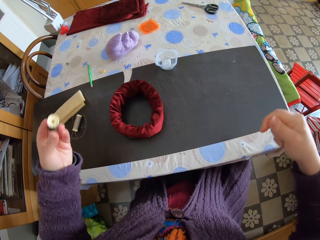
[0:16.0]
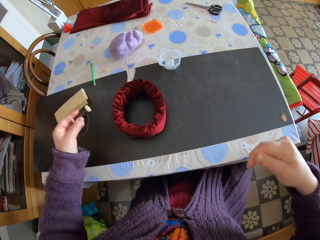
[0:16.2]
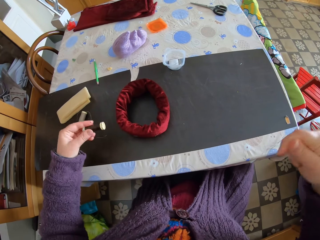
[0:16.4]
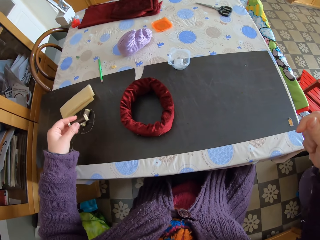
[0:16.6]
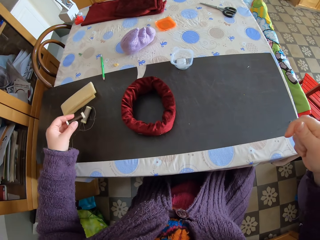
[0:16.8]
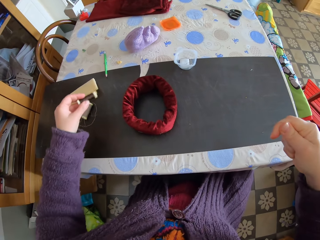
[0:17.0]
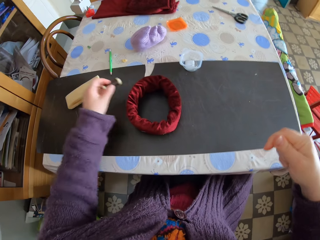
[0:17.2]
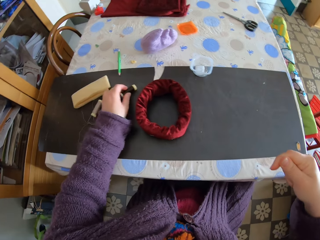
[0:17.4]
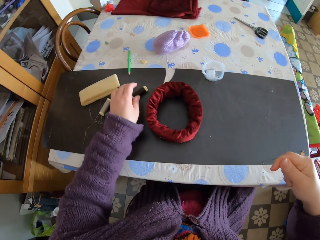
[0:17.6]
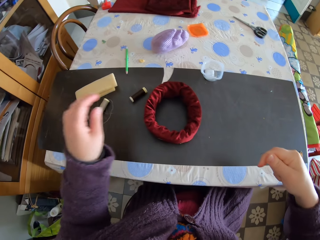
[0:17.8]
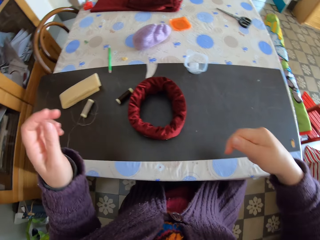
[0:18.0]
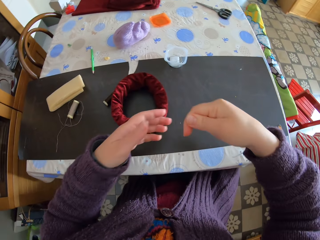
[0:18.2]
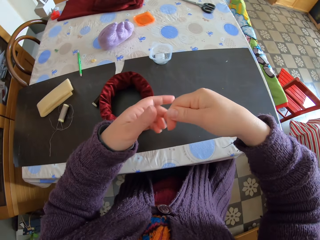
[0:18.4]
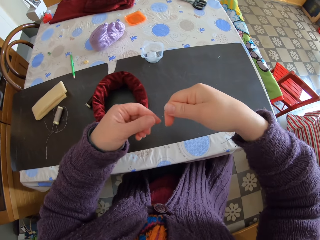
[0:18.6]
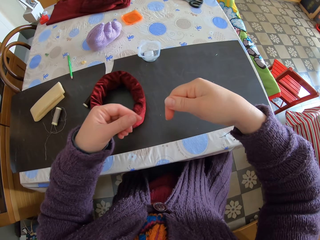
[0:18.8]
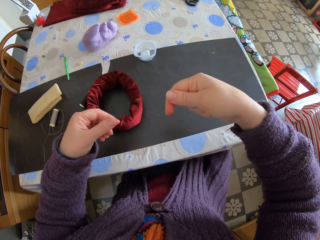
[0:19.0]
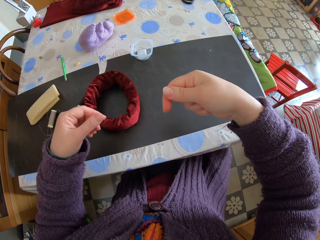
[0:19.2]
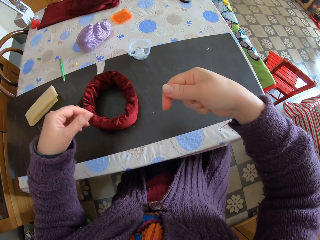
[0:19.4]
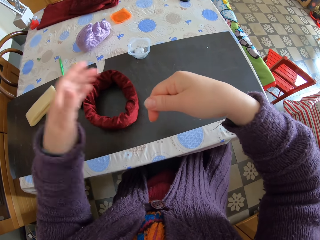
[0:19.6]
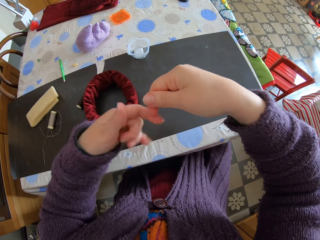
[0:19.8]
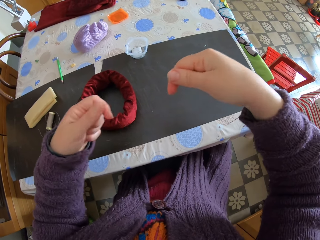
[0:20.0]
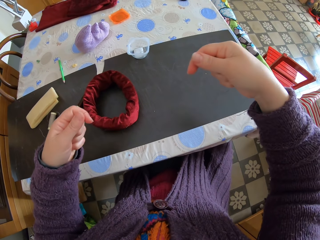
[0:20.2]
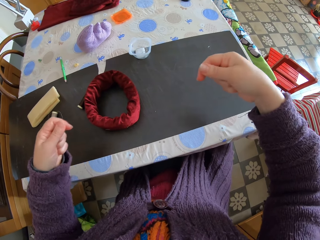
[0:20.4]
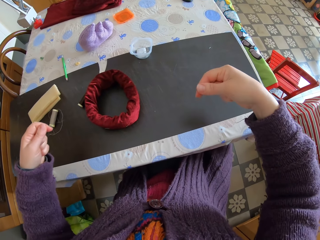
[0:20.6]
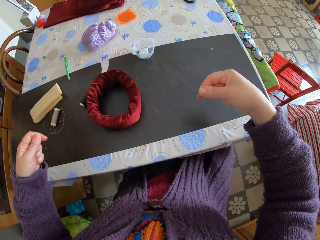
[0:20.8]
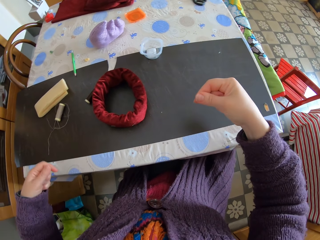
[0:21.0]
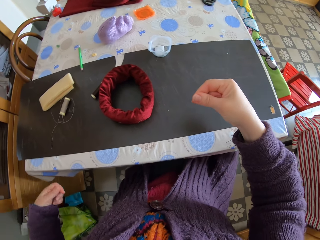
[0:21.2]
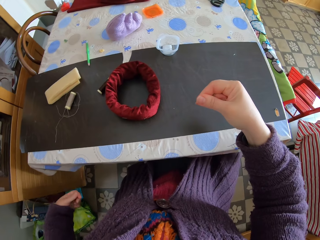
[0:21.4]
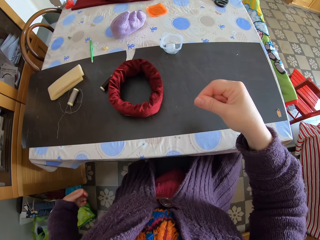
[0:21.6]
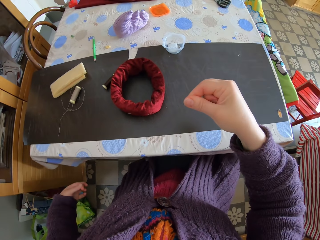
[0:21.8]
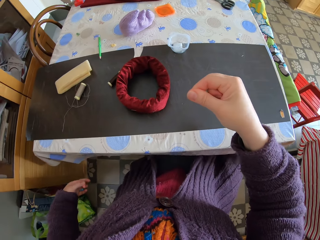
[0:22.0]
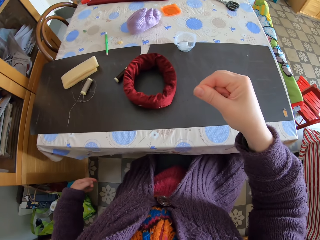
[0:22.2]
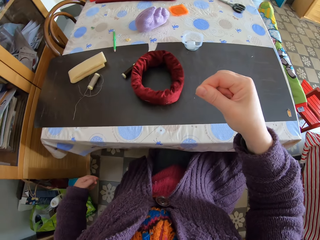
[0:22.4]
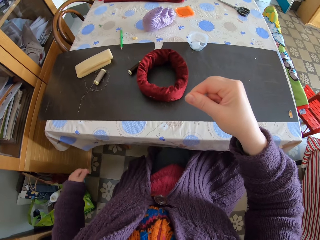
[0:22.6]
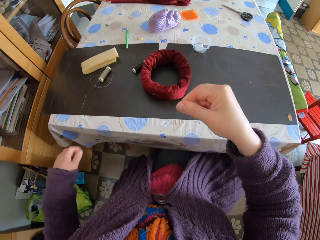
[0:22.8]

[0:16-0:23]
The camera wearer drops the thread yarn on the table. She holds the thread with her right hand. She fixes the thread.

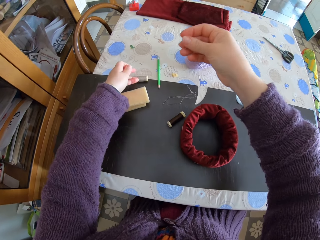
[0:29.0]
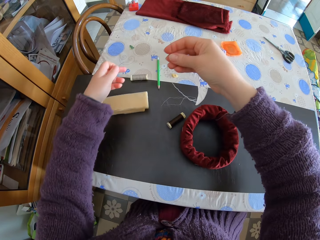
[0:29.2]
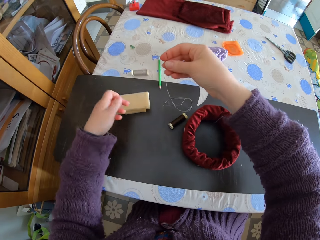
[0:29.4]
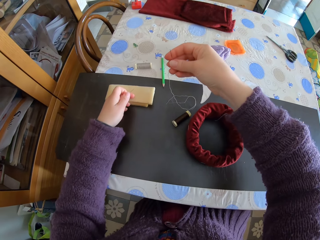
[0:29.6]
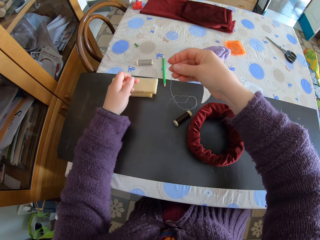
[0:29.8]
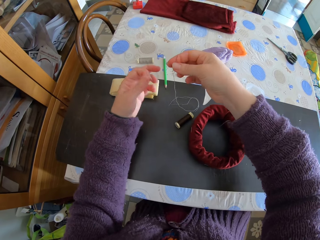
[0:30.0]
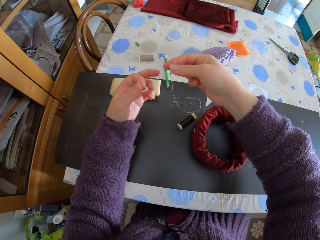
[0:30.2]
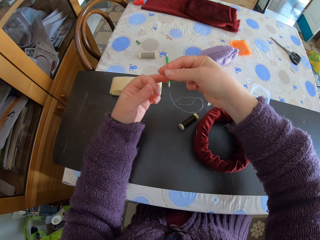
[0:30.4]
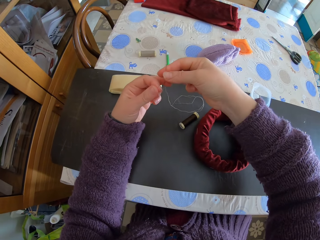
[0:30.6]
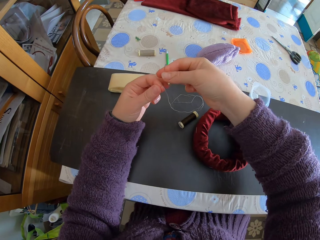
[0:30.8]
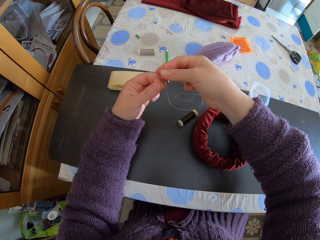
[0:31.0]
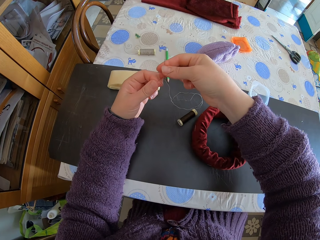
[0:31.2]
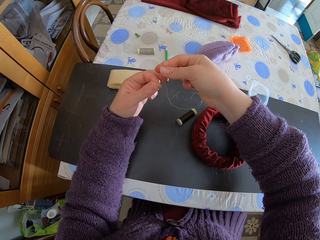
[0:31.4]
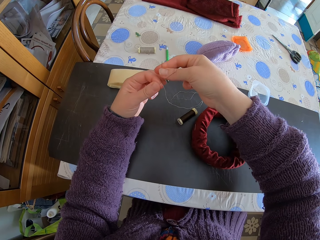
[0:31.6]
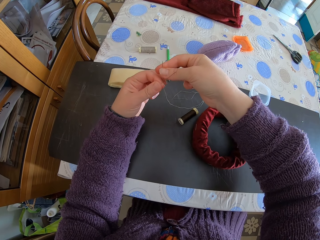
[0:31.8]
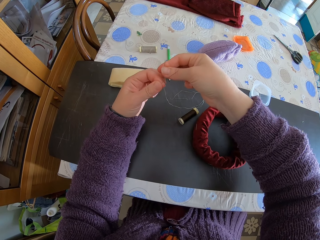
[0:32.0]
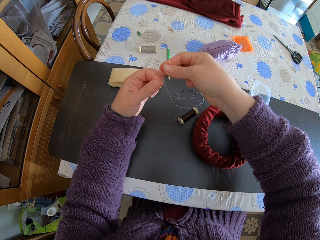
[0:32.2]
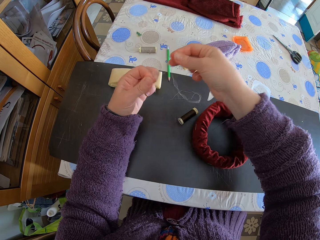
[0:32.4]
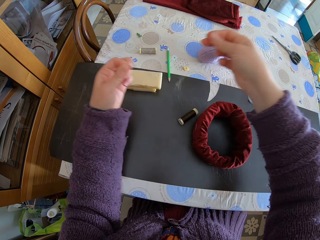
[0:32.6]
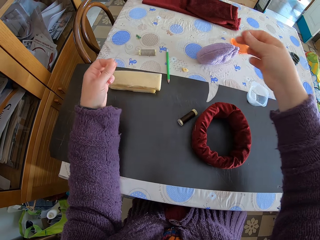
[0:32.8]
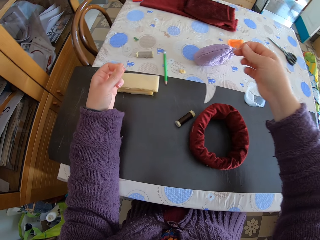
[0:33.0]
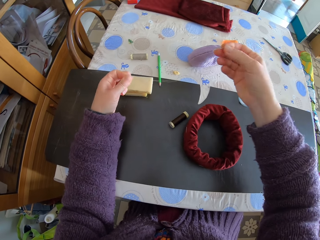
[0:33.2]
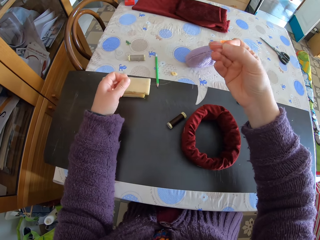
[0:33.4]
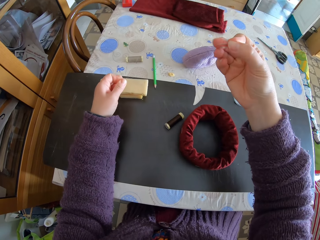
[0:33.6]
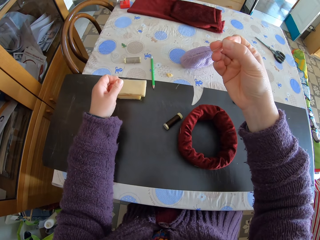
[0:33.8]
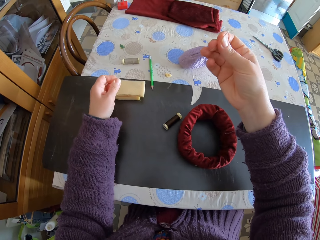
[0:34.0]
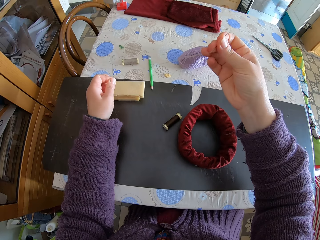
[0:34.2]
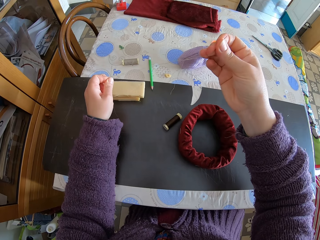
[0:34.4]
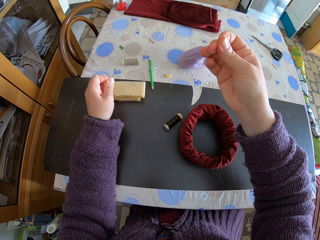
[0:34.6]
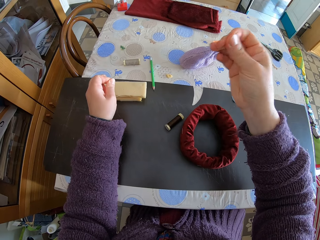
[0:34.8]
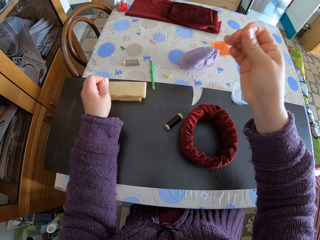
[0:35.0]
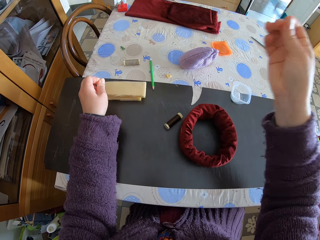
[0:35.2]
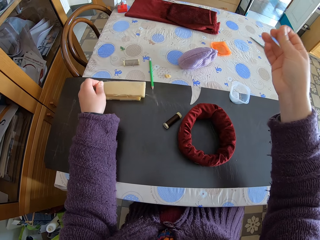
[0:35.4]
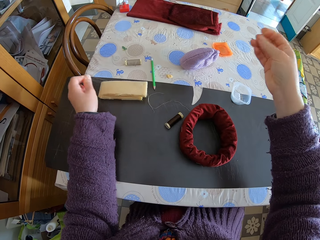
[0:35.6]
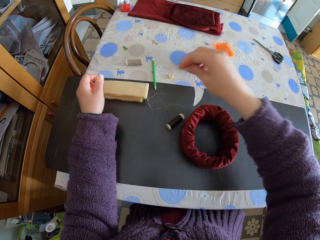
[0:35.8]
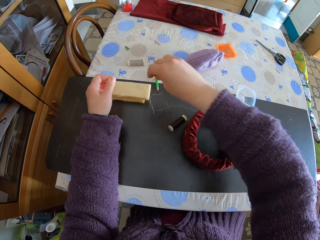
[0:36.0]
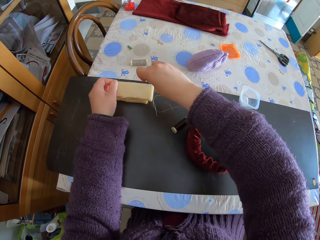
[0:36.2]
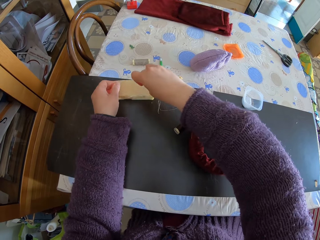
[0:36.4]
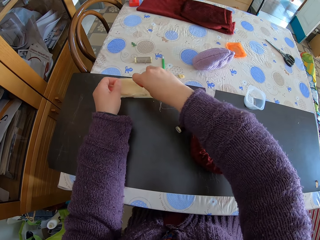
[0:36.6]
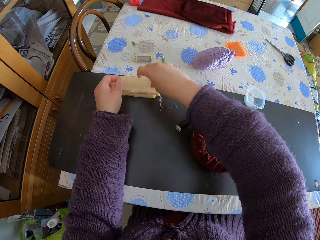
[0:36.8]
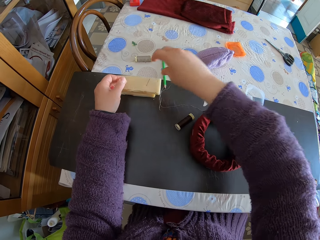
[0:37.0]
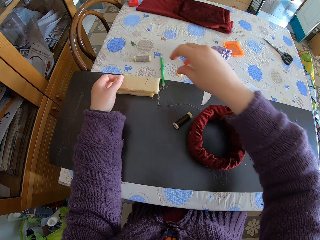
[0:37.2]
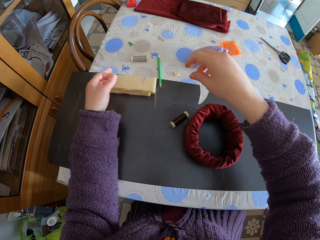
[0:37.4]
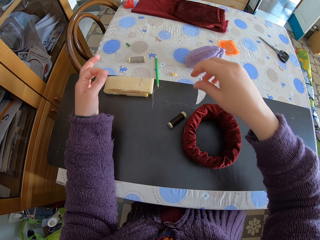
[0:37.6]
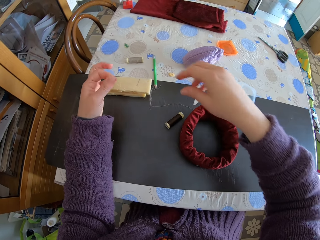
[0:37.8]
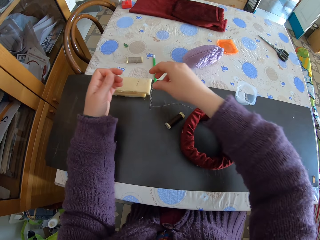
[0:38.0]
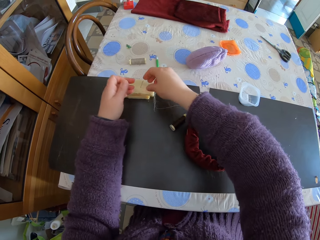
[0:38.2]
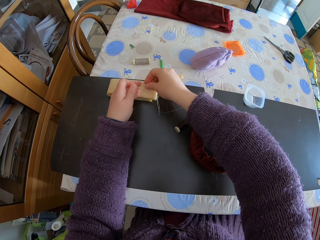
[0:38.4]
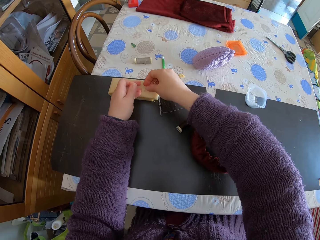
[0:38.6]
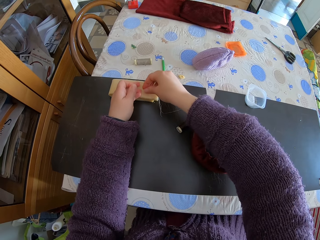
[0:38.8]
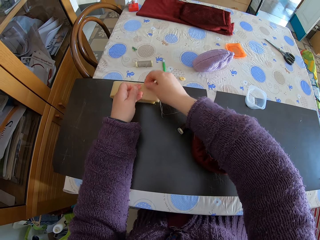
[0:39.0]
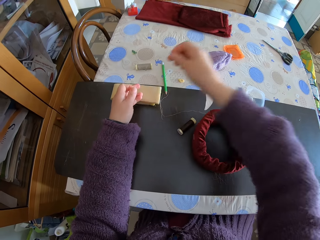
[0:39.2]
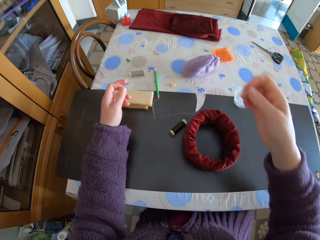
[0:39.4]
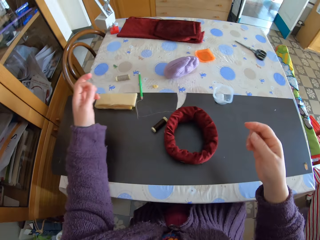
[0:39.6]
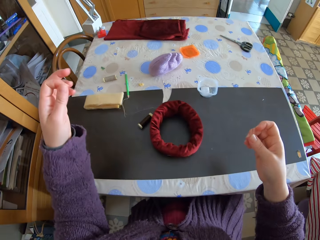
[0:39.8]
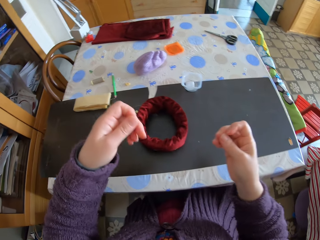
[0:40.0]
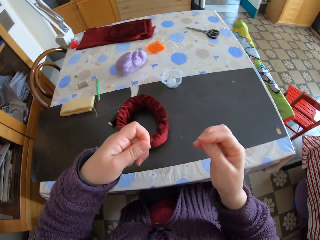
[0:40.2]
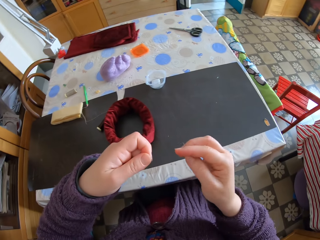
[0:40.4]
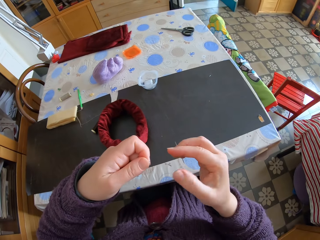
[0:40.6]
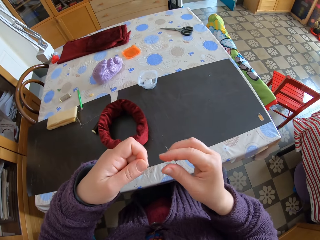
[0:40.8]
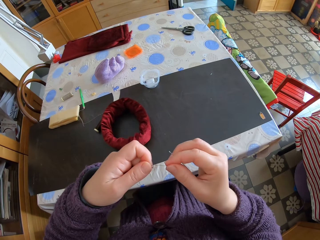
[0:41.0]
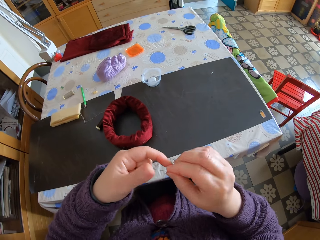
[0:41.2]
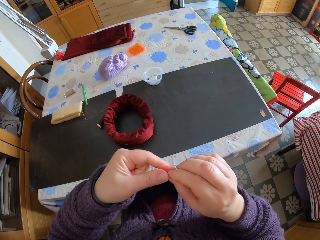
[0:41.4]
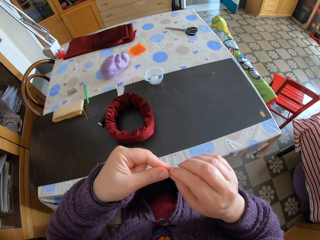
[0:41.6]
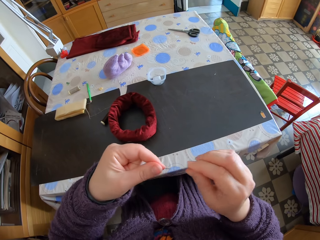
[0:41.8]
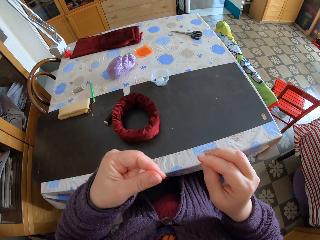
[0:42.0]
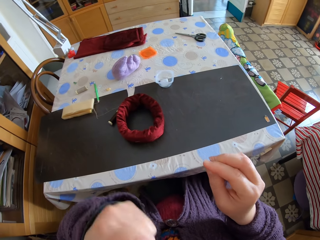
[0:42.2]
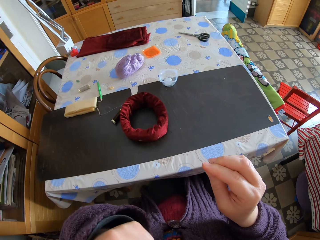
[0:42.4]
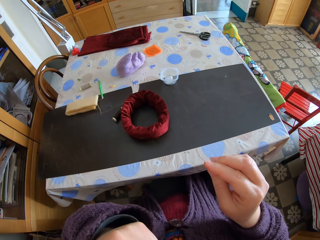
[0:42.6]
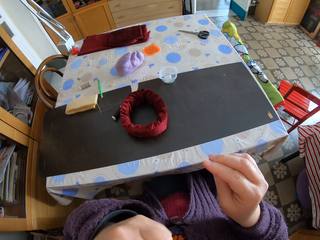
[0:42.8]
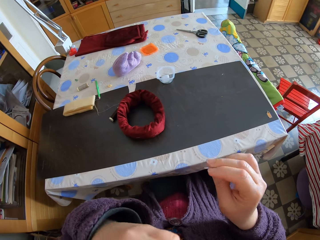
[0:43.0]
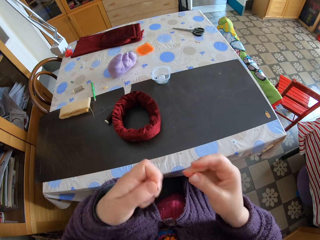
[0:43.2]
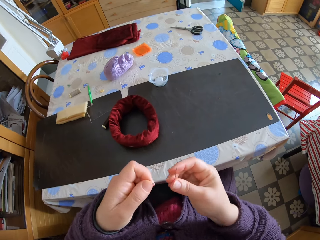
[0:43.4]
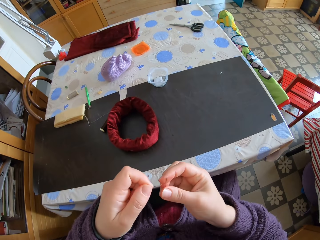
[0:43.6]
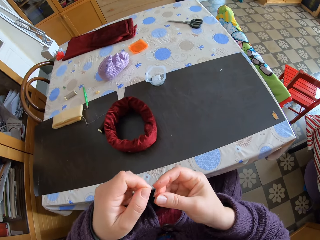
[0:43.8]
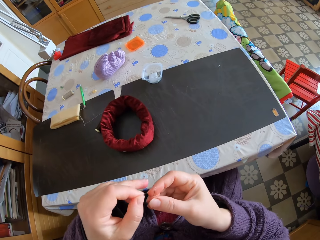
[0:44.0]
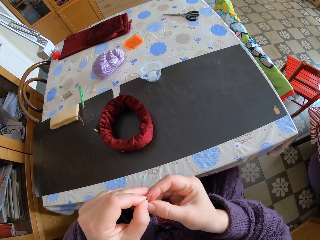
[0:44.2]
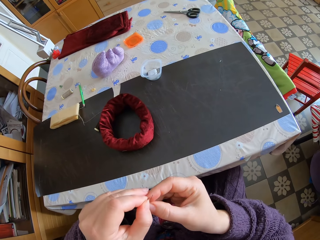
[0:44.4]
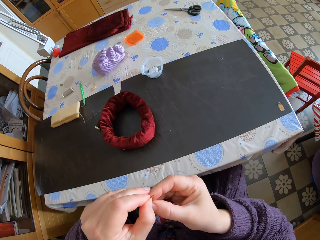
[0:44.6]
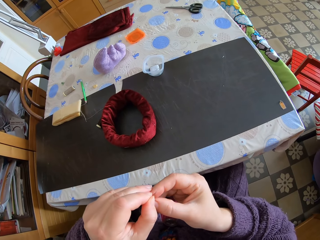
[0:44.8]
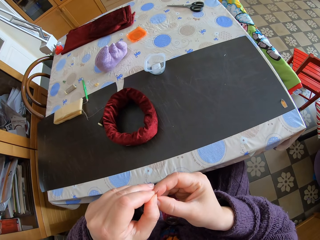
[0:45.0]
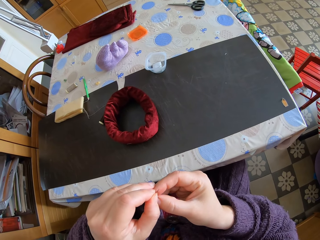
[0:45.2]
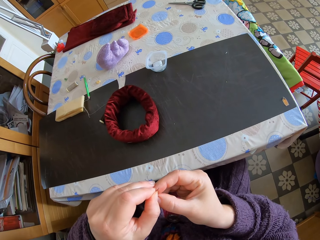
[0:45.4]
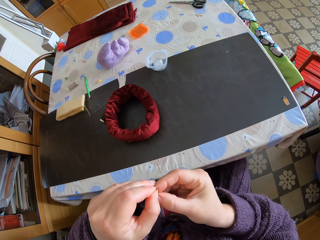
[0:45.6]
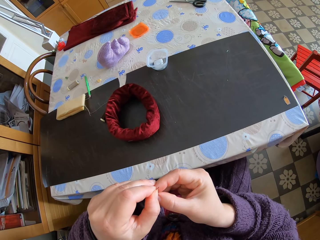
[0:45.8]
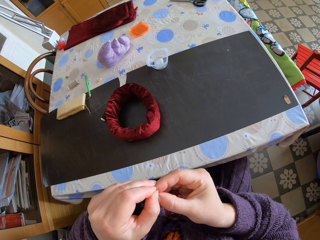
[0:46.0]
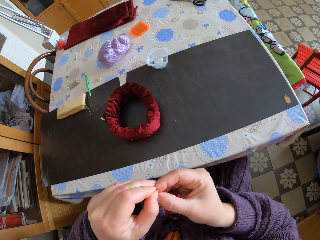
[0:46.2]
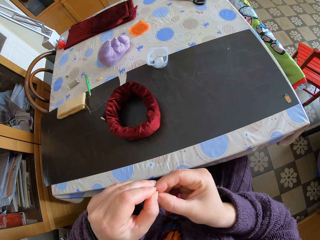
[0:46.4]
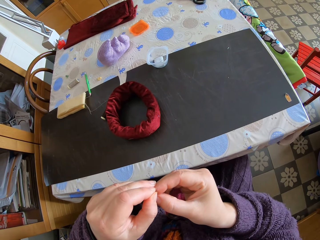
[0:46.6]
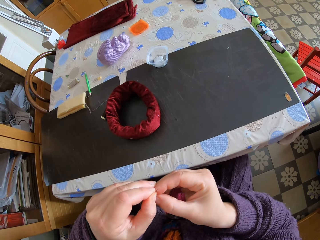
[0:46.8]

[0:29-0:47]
The camera wearer puts down the thread. She moves the foam on the table. She threads a needle. She removes the thread from the needle with her left hand. She puts the needle into the foam. She picks up the needle on the foam with her left hand. She holds the thread with both hands. She puts the thread in her mouth. She inserts the thread into the needle.
